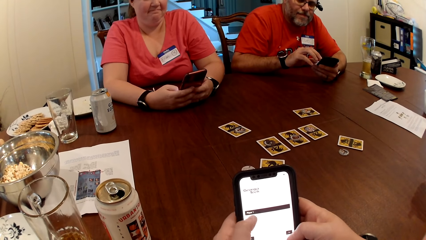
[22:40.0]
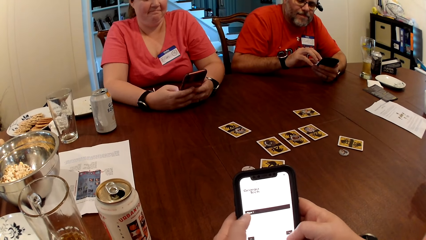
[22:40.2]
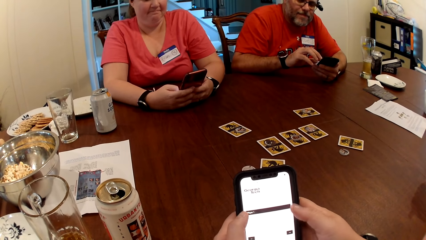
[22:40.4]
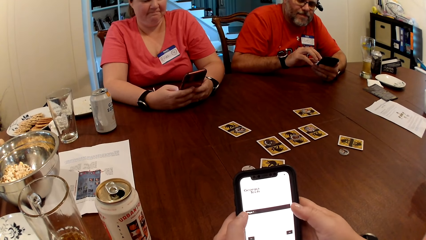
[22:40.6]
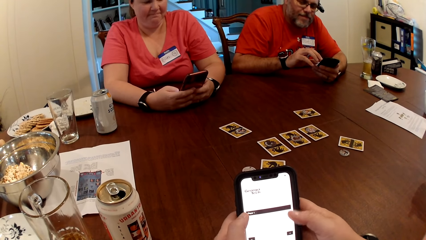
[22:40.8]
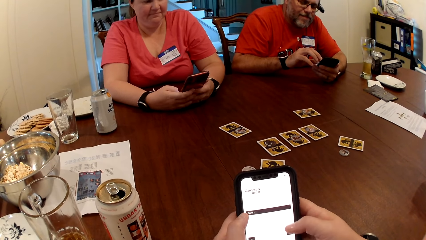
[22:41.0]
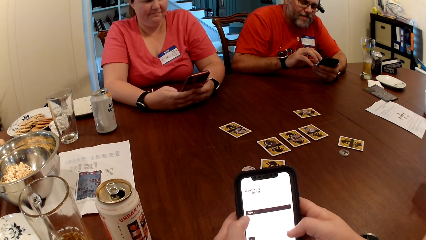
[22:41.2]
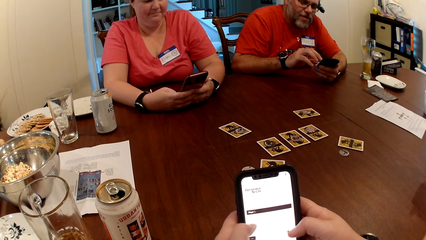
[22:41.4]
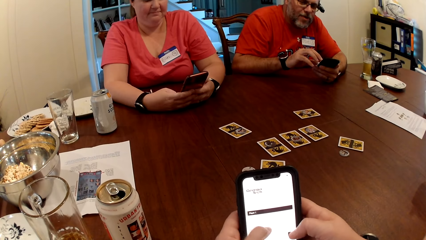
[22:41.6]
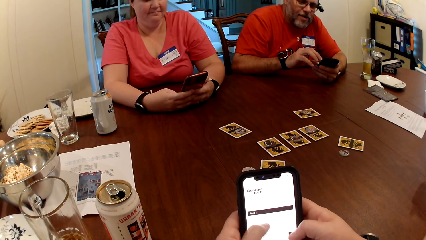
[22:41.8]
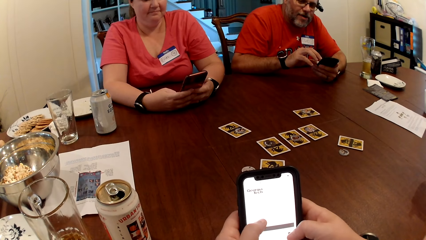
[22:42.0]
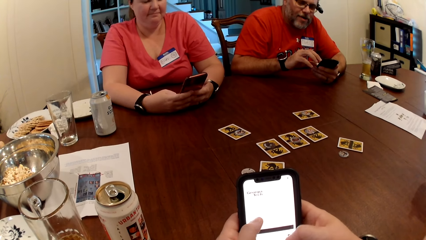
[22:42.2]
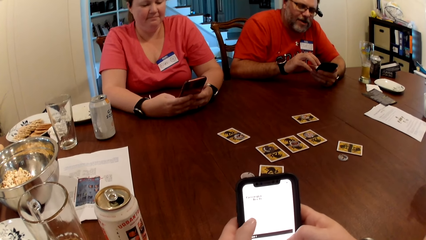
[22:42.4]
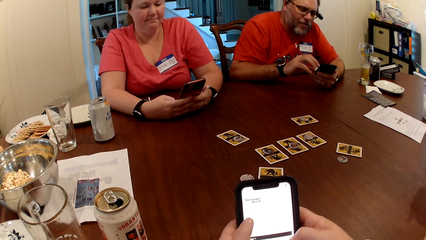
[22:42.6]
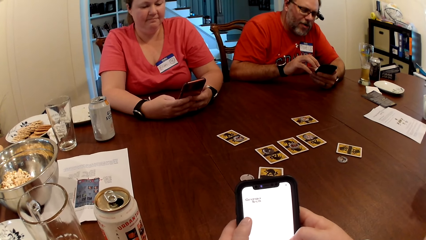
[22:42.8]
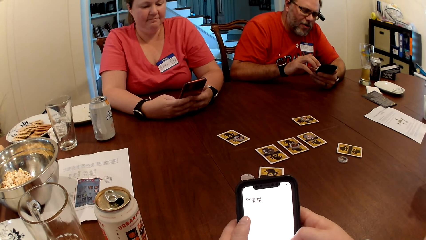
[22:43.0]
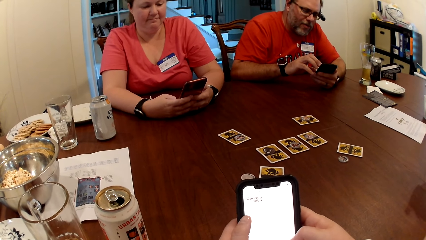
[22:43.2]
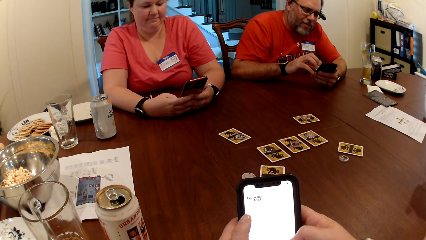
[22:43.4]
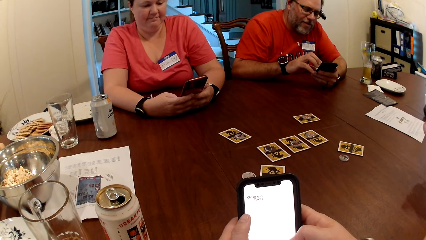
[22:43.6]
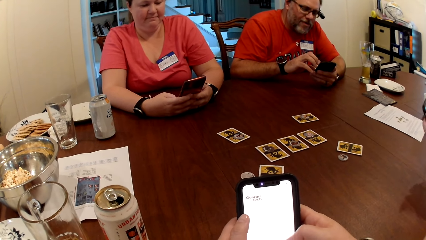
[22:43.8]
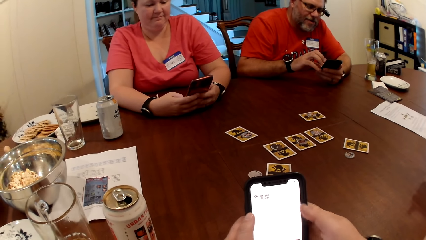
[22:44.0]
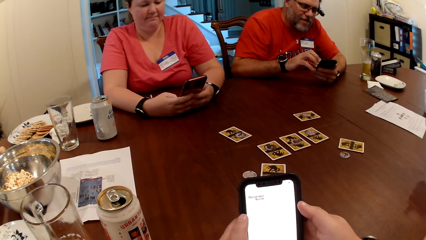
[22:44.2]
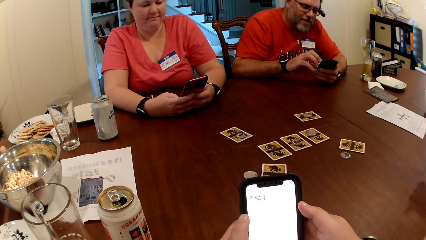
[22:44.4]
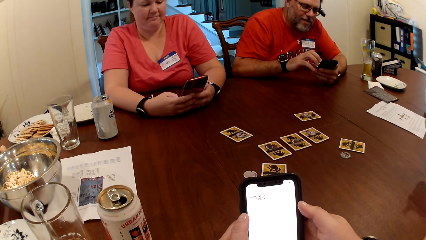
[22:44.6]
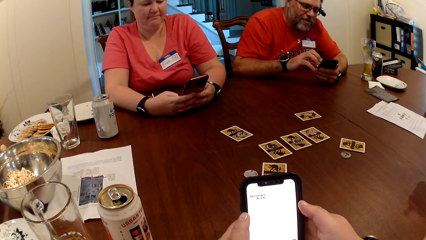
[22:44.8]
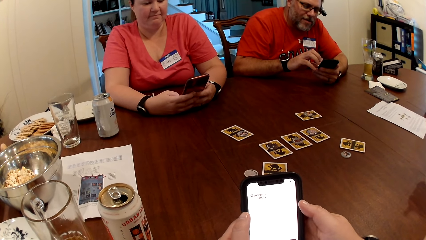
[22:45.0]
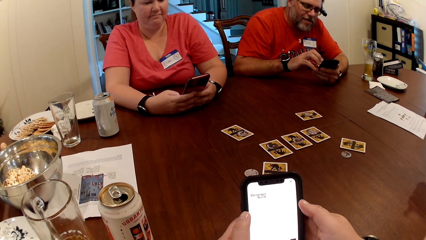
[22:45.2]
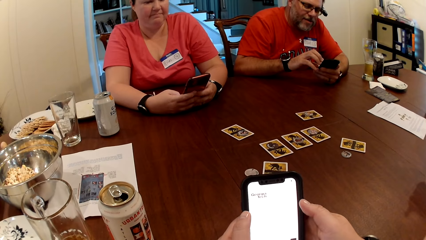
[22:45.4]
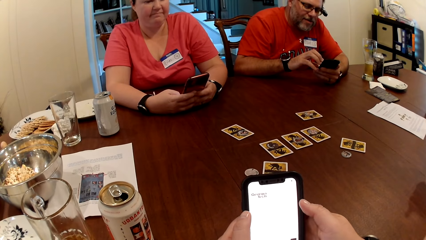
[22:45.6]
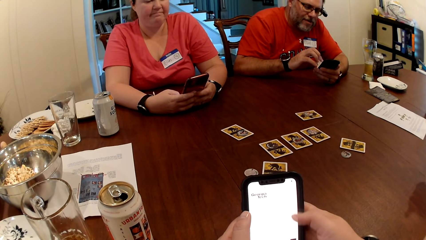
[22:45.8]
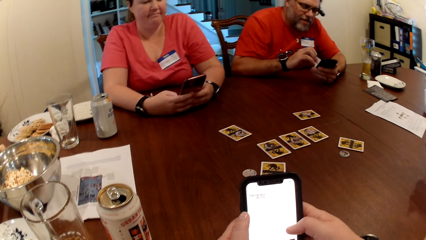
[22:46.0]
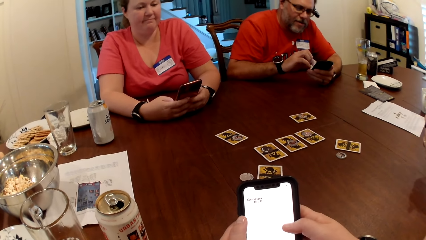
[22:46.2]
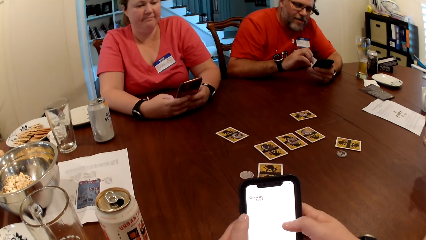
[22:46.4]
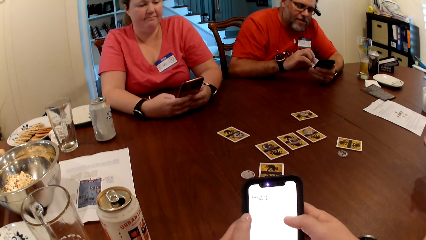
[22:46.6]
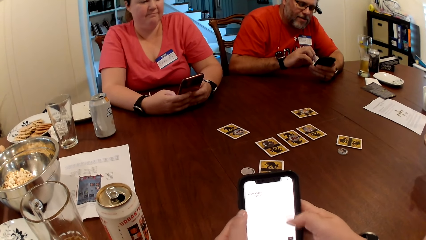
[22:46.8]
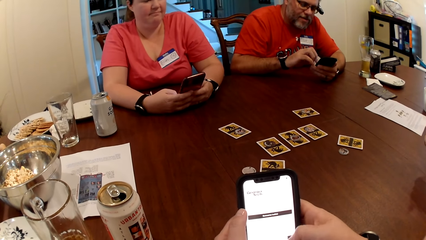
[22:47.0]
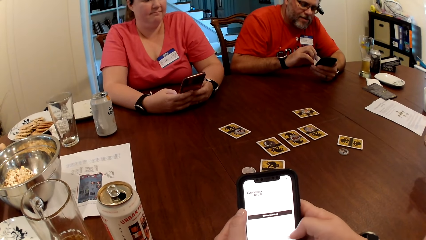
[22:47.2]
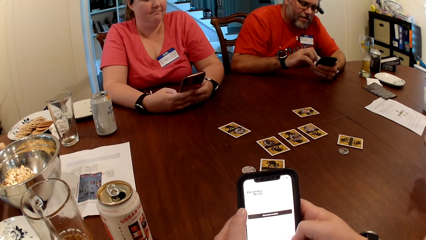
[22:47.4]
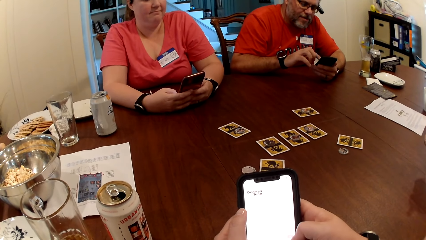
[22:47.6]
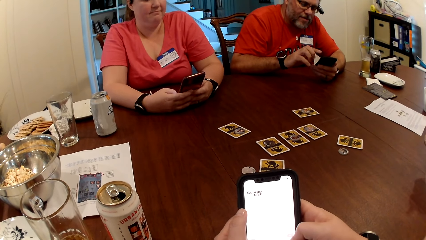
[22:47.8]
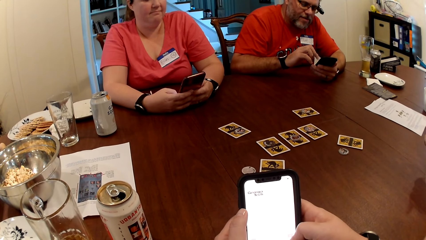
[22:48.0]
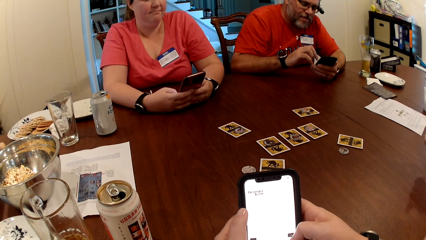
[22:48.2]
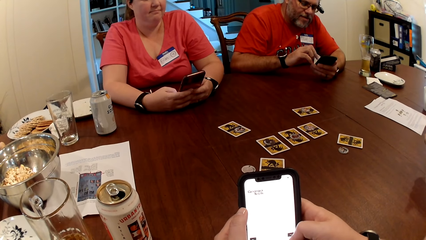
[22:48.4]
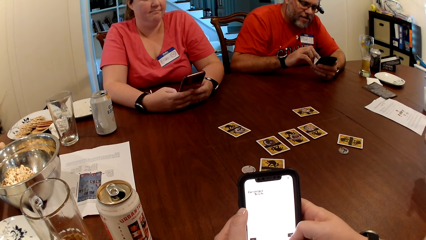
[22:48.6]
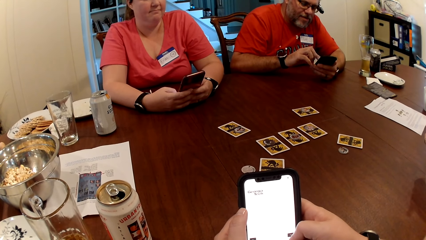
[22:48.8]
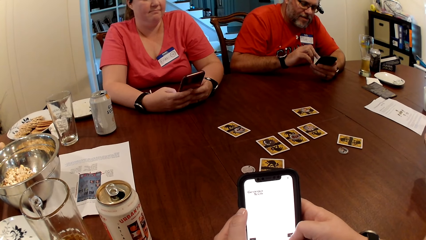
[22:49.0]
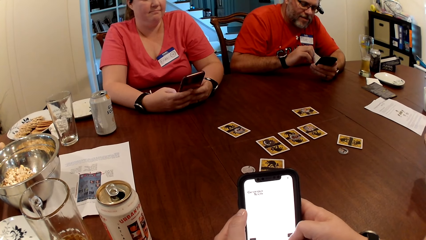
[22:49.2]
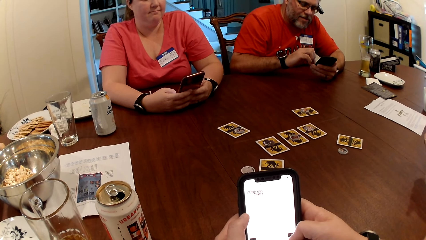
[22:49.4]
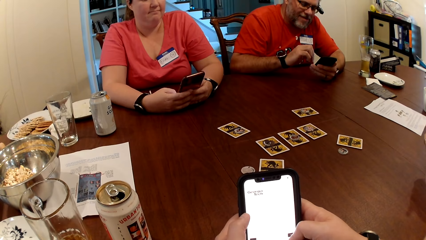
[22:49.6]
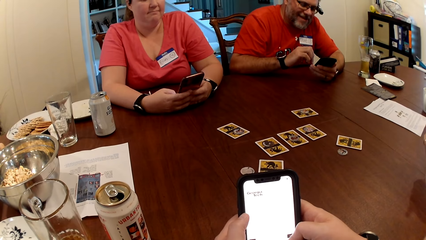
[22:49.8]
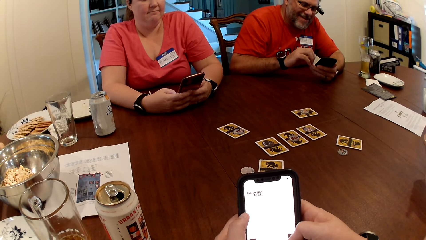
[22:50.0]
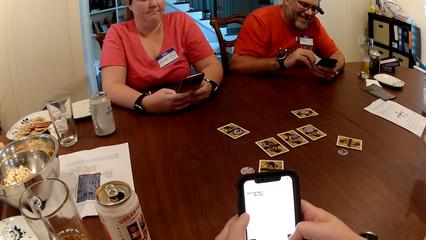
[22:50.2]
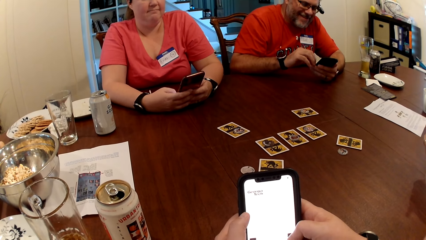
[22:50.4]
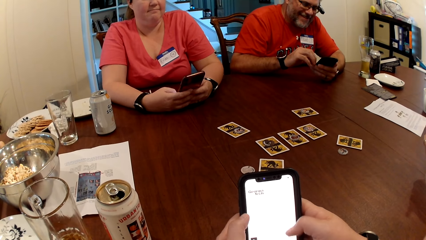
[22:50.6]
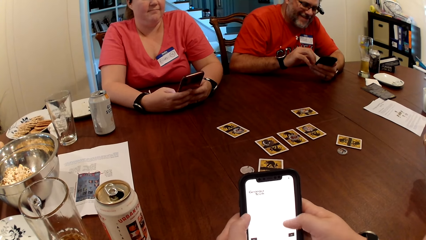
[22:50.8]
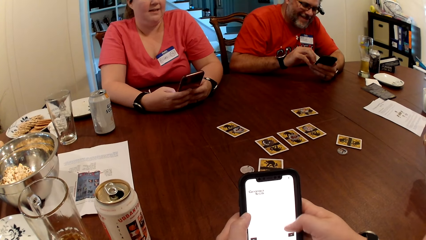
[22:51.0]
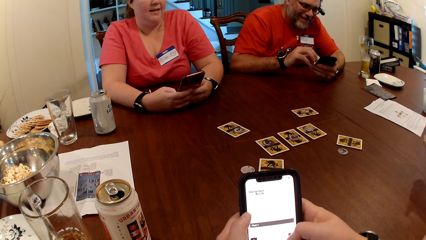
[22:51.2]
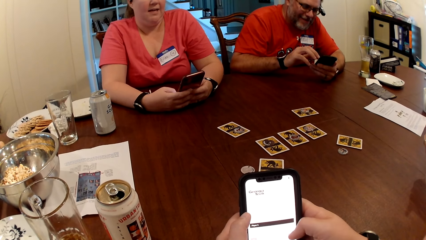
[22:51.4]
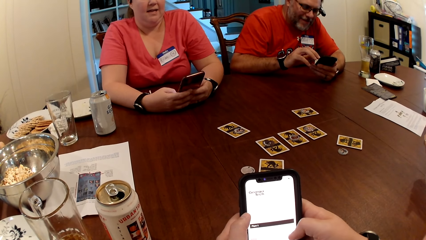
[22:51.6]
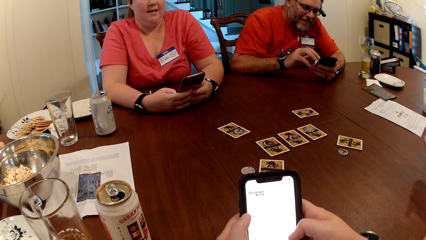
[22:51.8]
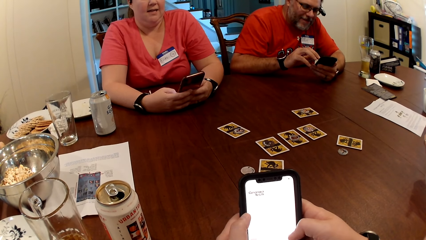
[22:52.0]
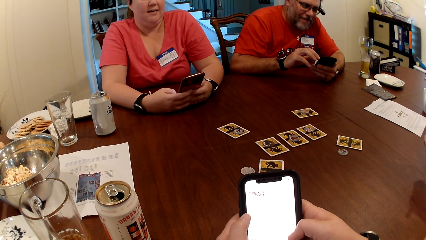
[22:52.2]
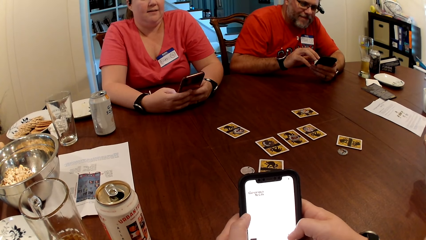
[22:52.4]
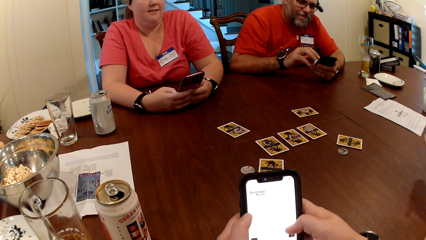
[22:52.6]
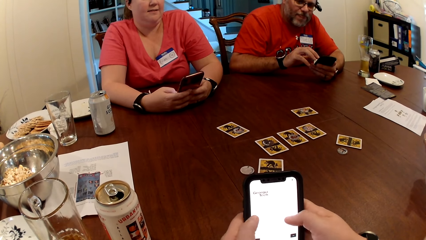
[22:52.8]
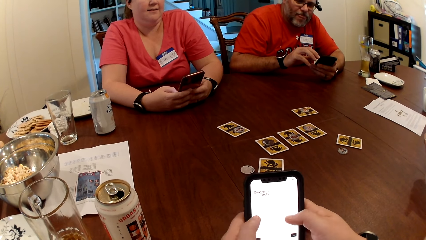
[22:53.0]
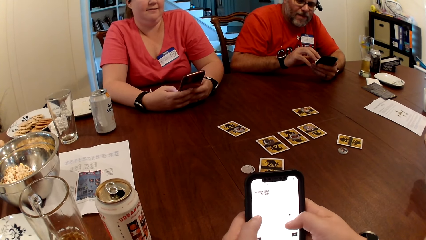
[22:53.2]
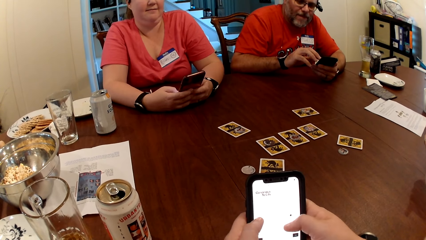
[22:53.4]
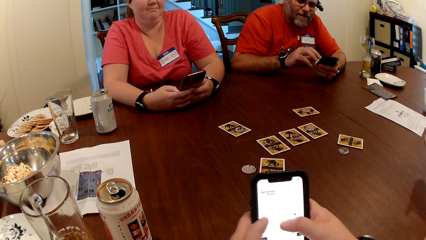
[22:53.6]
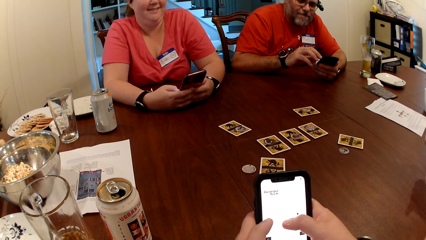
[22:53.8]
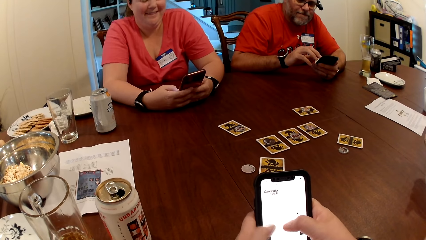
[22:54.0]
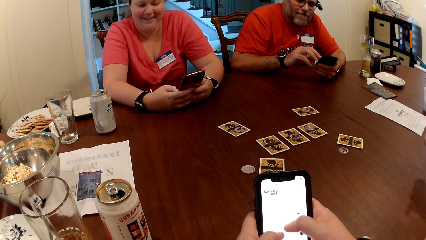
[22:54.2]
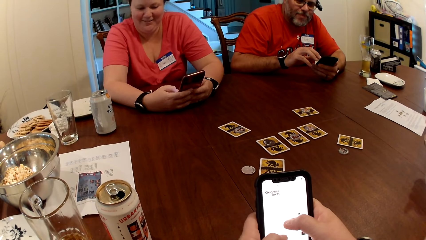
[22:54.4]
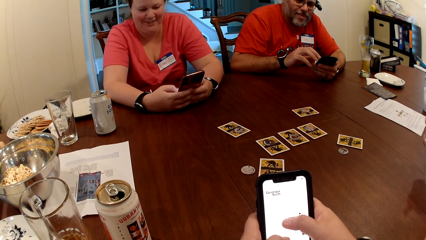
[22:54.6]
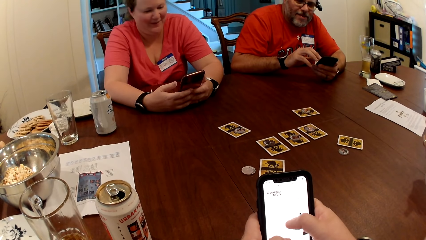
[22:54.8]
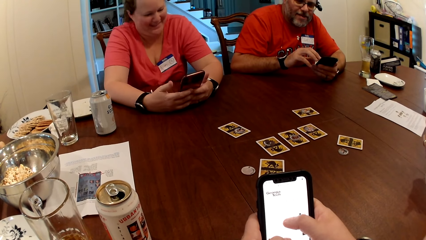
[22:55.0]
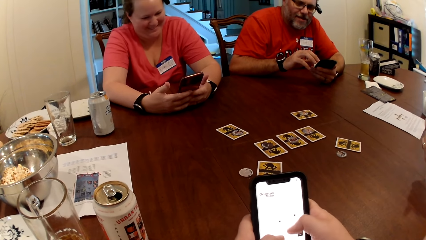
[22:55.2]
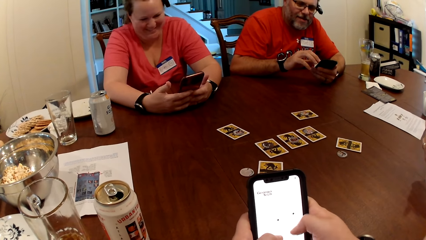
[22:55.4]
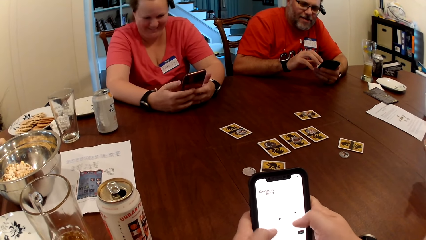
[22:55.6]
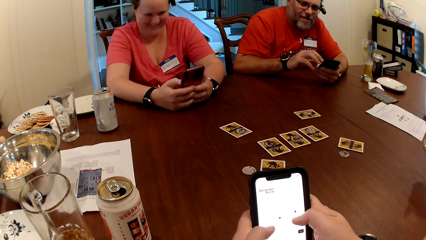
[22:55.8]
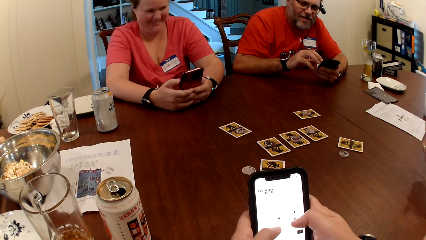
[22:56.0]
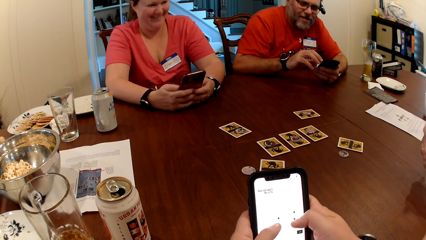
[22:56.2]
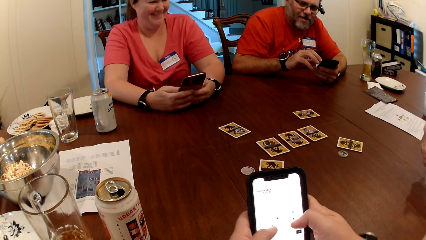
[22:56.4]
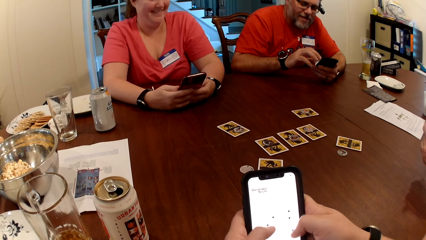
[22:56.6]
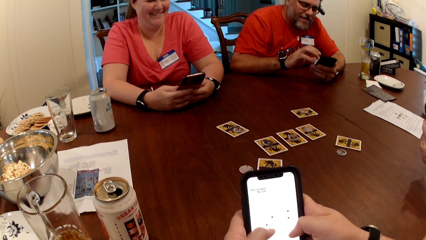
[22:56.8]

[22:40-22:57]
A man interacts with another person.
